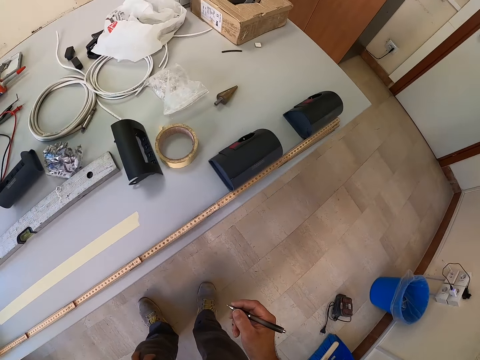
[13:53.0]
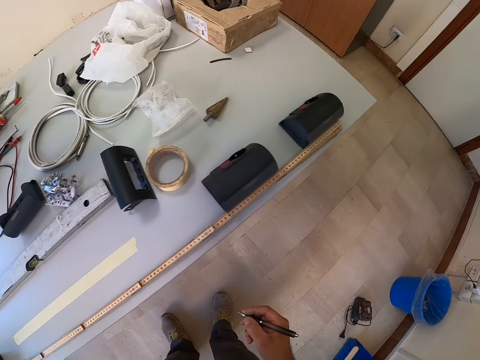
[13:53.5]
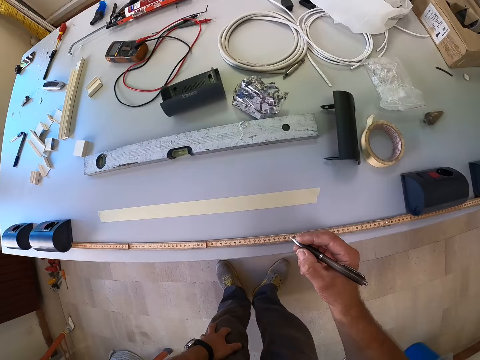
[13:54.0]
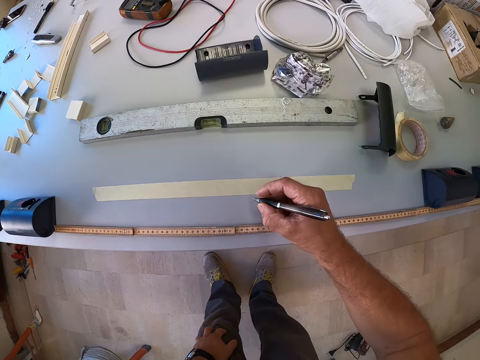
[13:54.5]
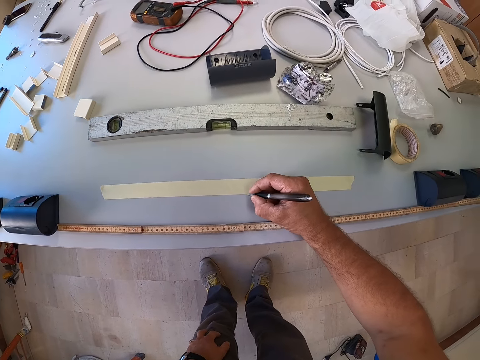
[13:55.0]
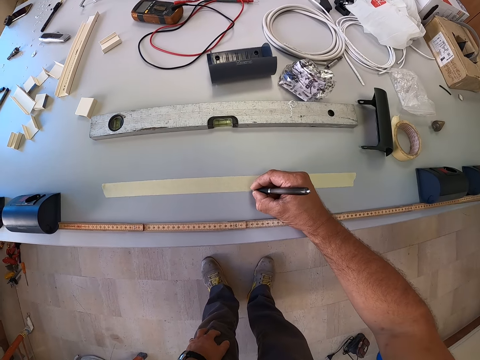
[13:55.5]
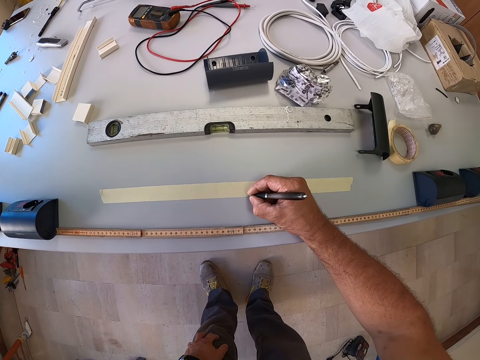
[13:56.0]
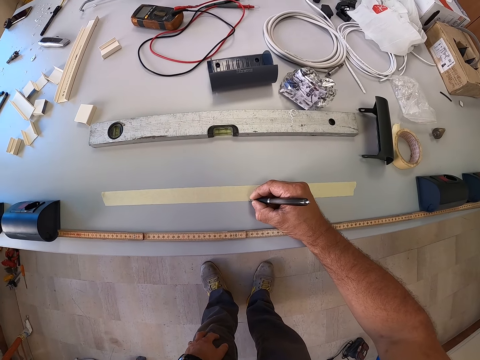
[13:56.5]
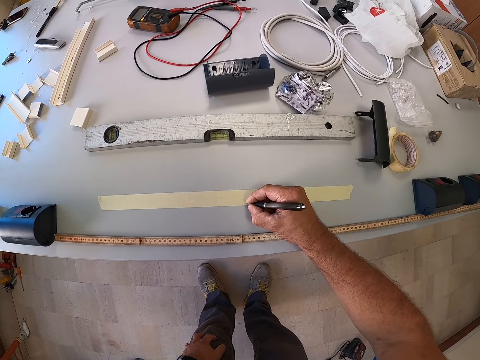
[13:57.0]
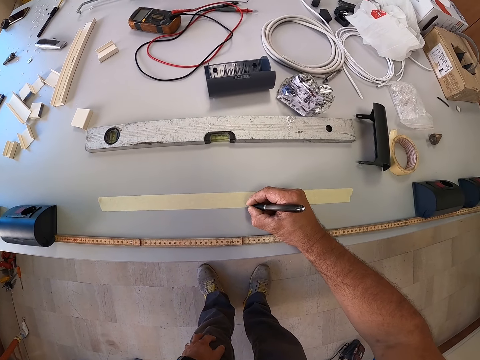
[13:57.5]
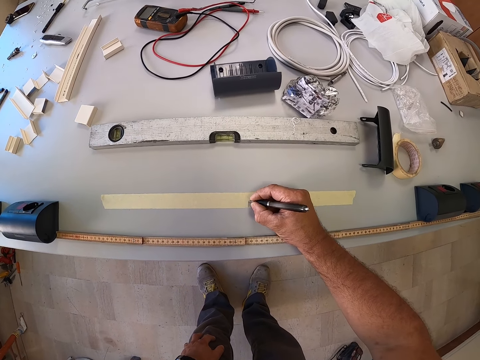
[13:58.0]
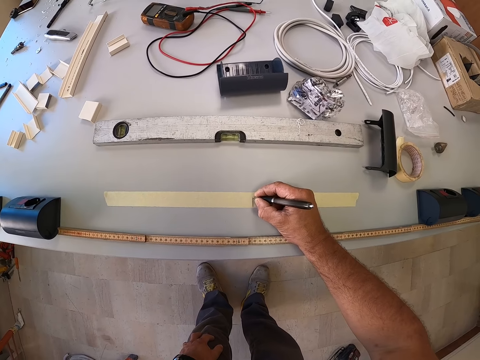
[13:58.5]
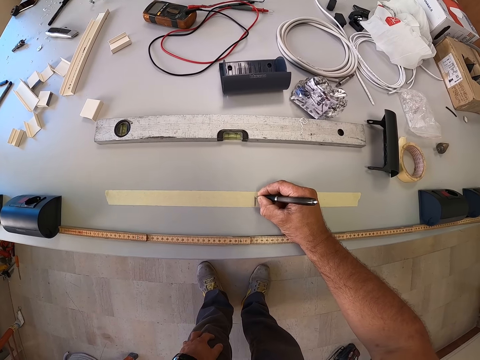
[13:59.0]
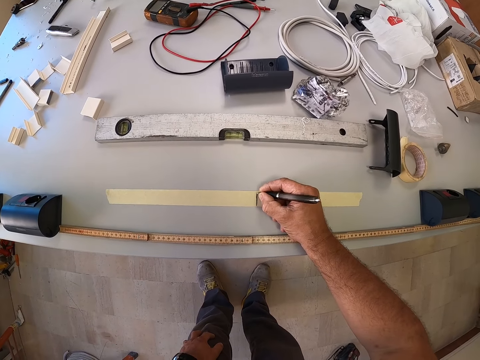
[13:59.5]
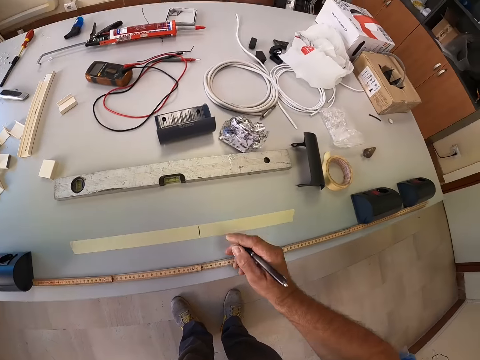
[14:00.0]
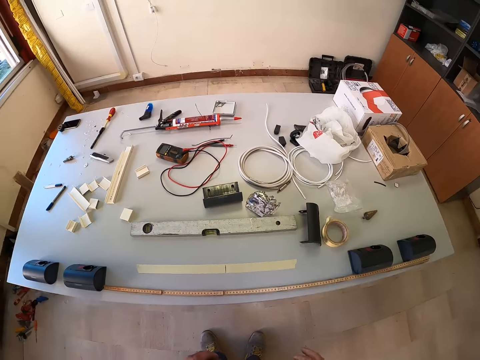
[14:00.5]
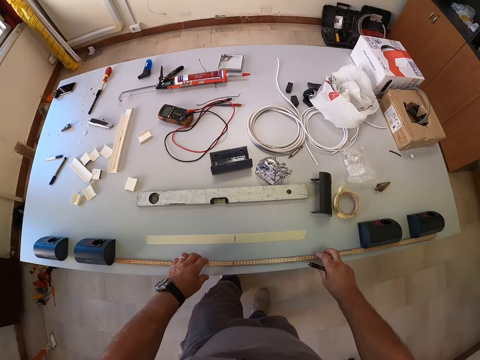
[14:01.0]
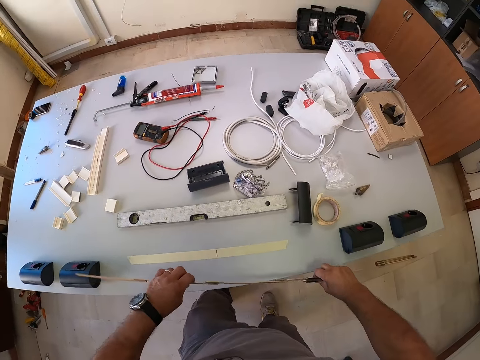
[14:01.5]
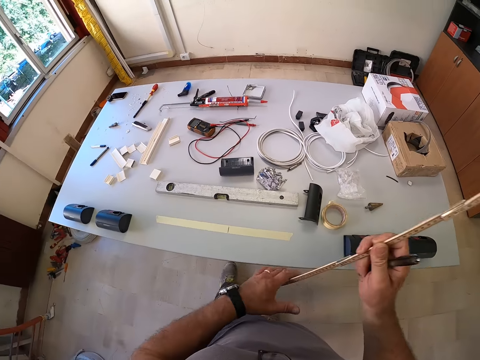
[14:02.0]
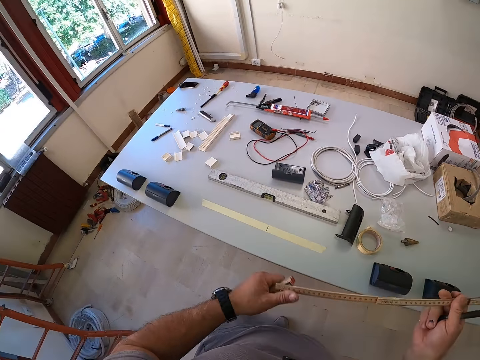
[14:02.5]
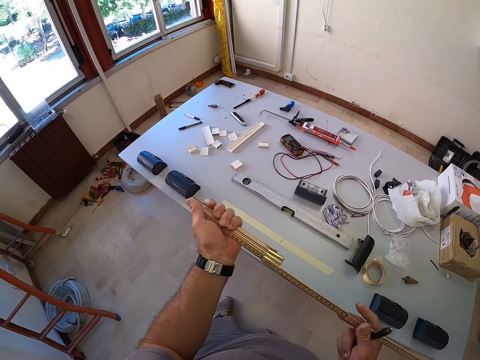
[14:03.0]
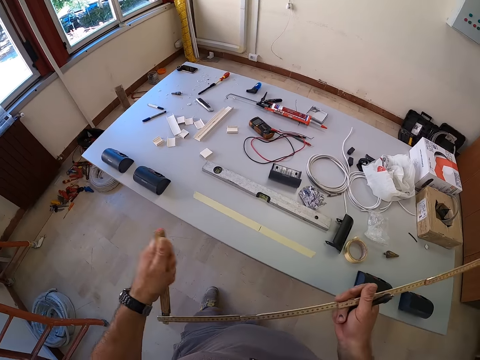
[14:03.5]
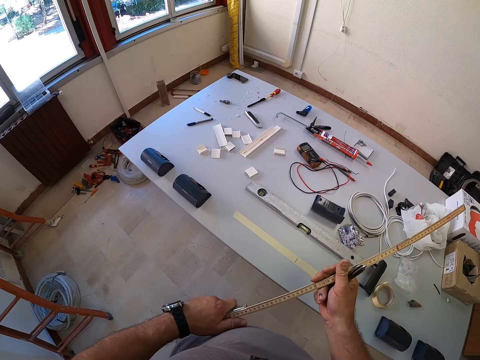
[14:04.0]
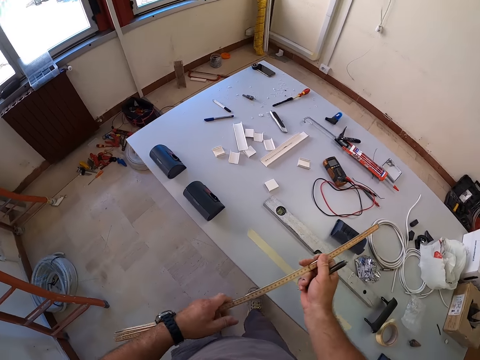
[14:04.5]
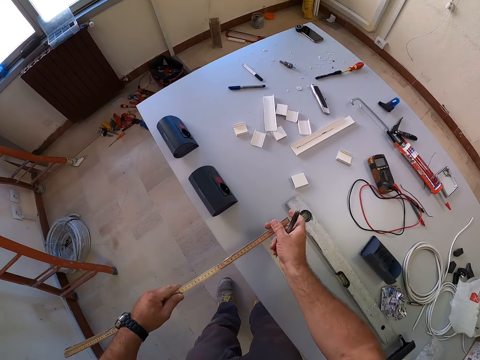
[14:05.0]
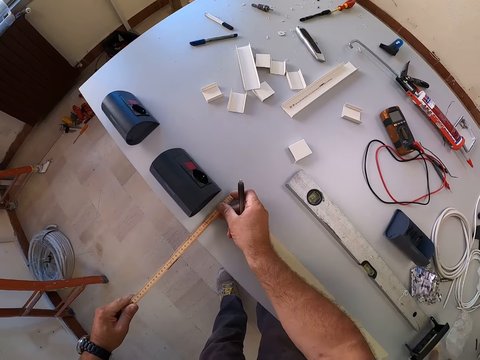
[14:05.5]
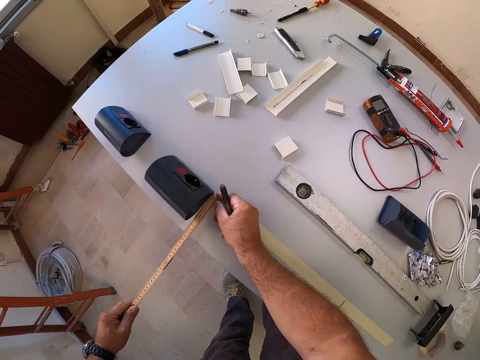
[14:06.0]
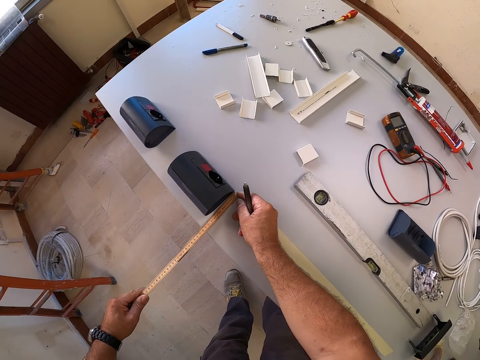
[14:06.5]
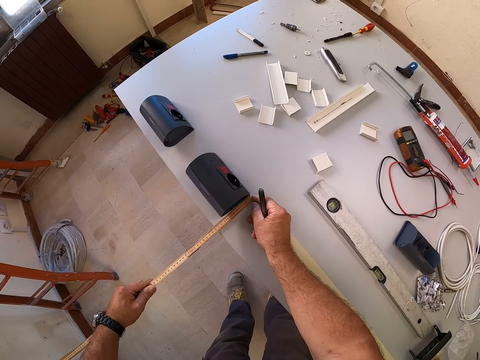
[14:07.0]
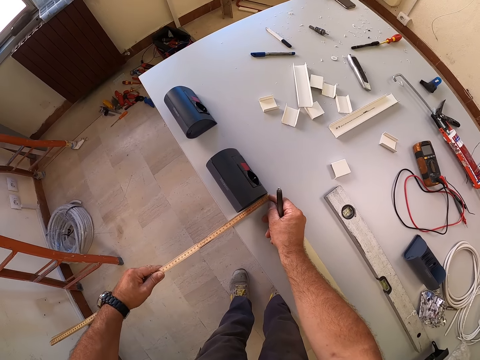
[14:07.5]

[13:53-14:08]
The camera wearer holds the pen. They mark the sellotape. They look at the wooden ruler. They remove the ruler from the table. They hold the wooden ruler. They fold the wooden ruler. They measure the table with the ruler.

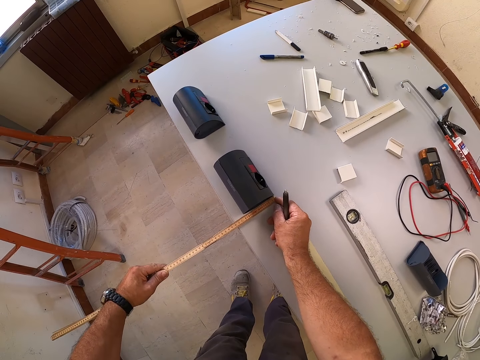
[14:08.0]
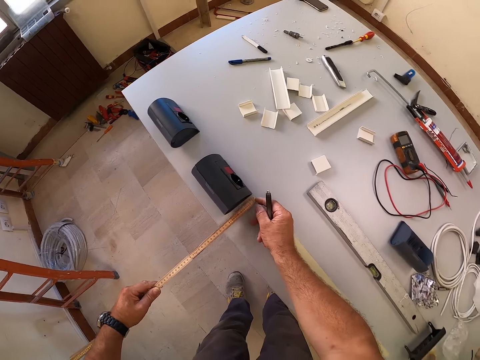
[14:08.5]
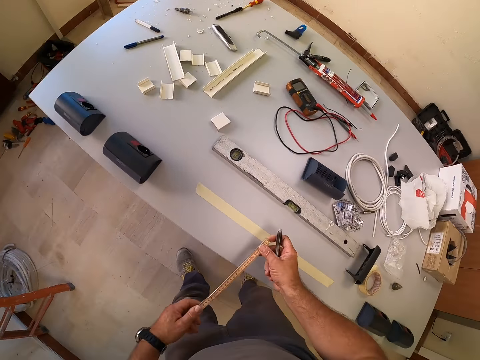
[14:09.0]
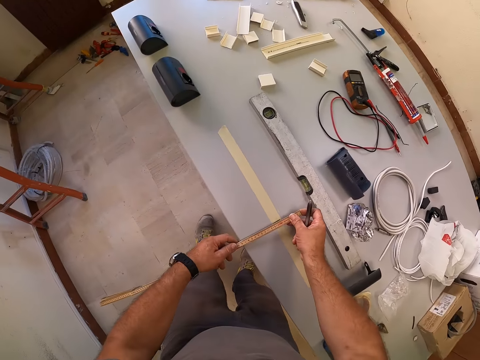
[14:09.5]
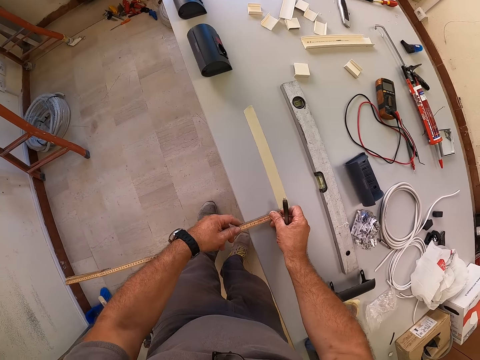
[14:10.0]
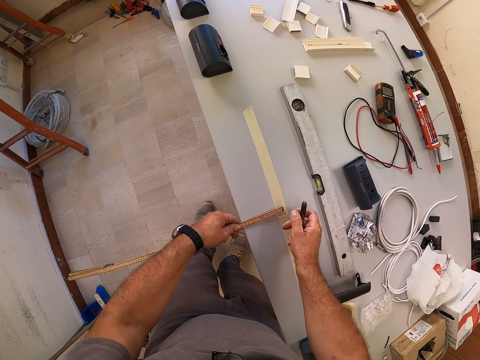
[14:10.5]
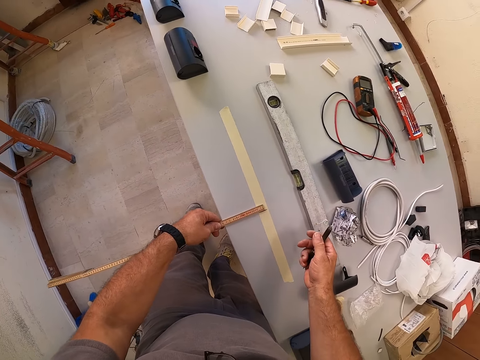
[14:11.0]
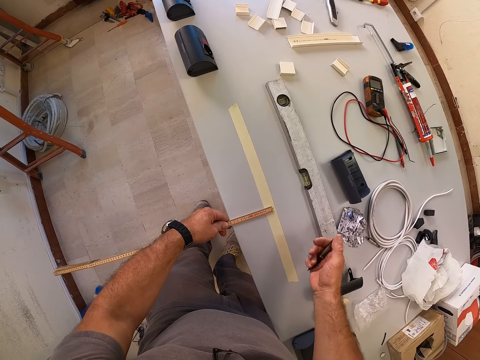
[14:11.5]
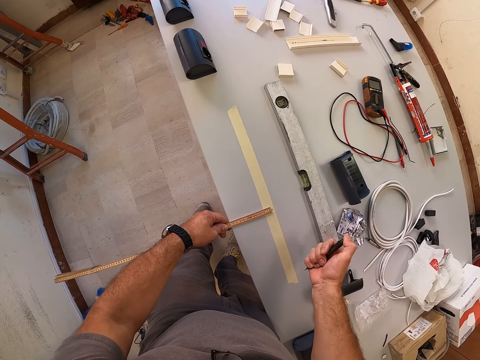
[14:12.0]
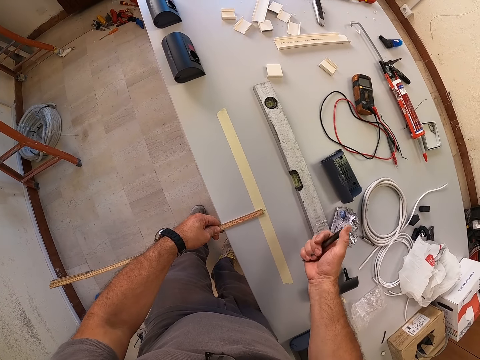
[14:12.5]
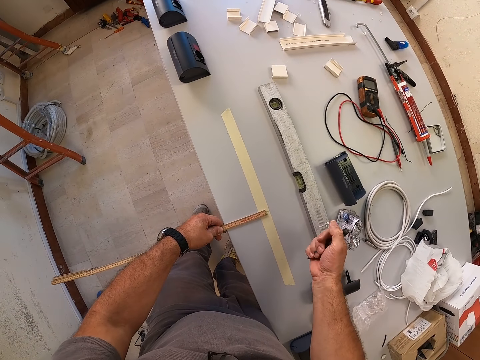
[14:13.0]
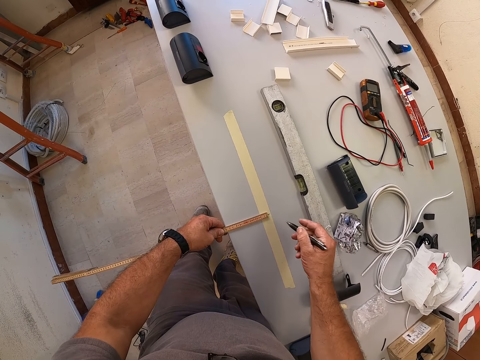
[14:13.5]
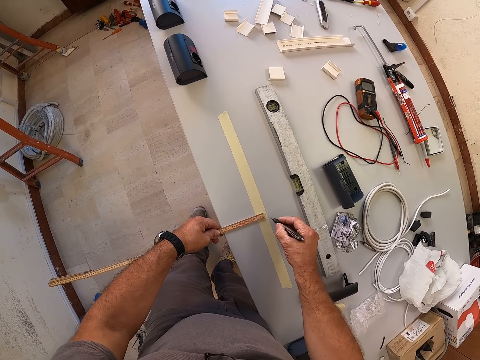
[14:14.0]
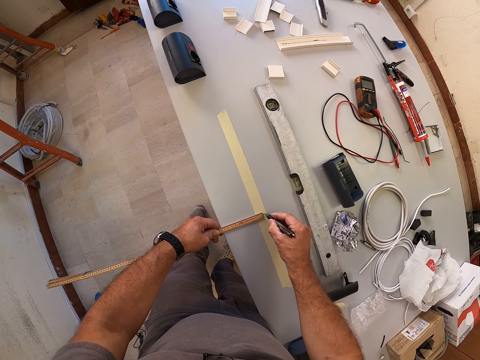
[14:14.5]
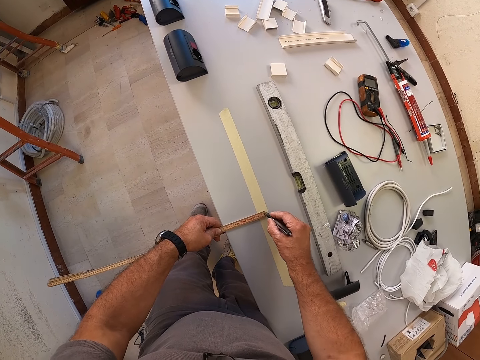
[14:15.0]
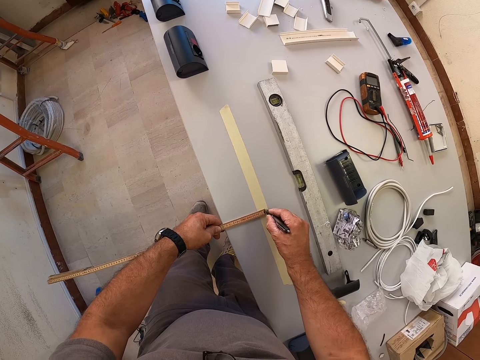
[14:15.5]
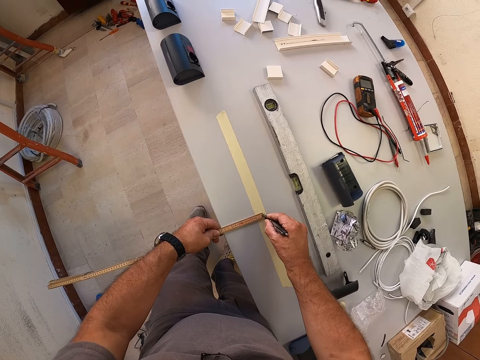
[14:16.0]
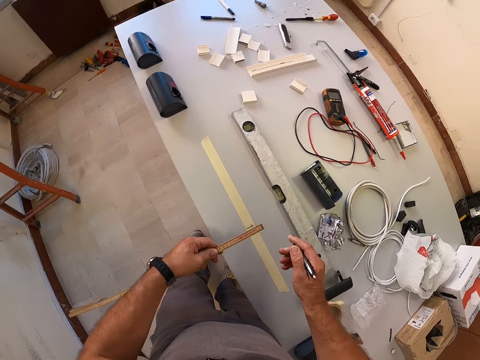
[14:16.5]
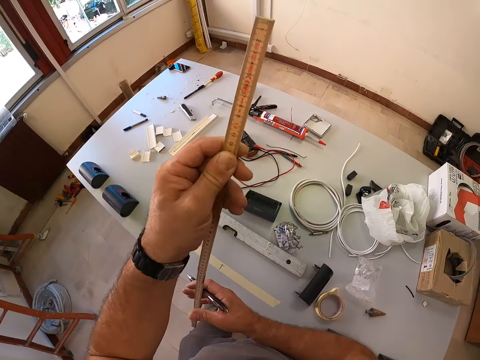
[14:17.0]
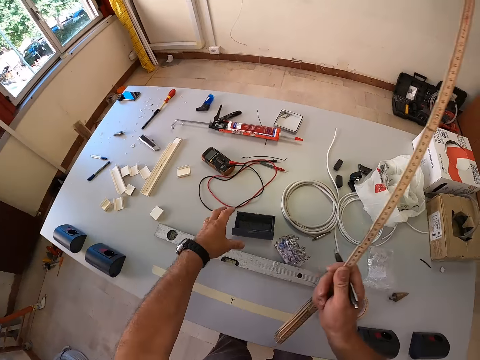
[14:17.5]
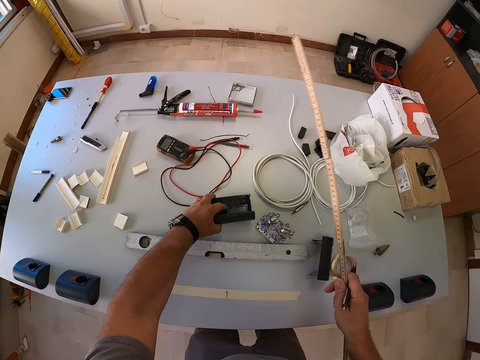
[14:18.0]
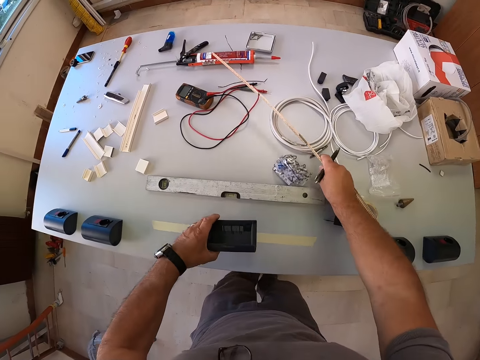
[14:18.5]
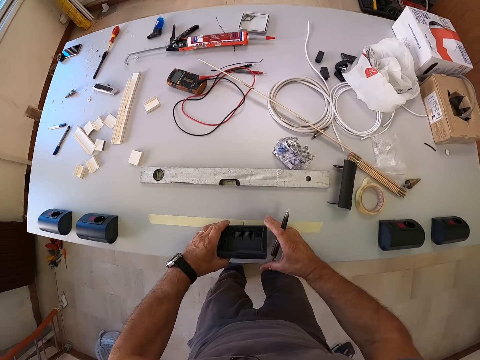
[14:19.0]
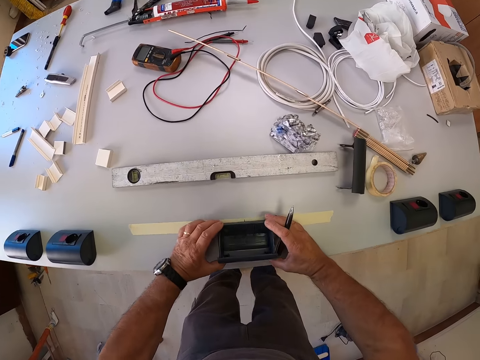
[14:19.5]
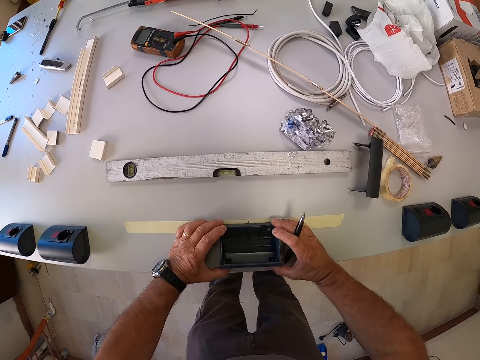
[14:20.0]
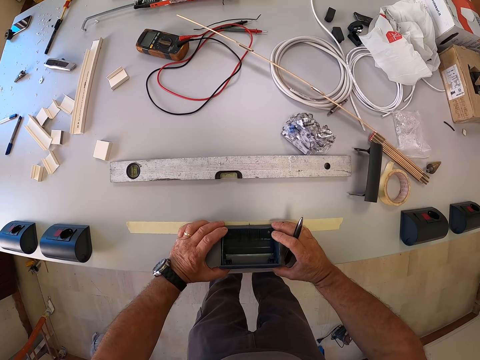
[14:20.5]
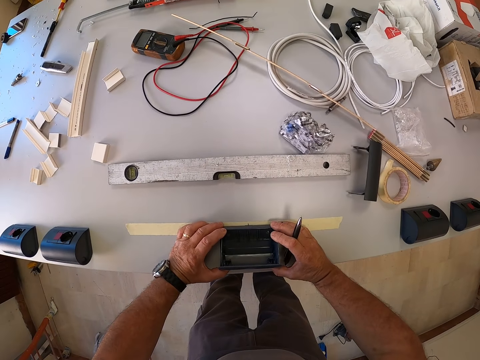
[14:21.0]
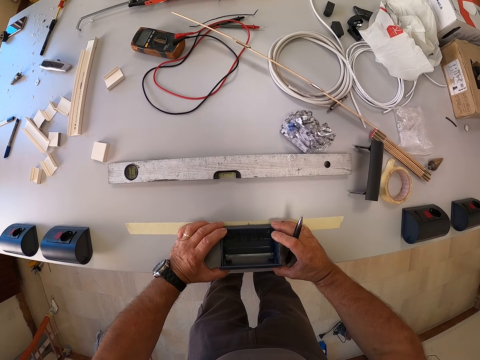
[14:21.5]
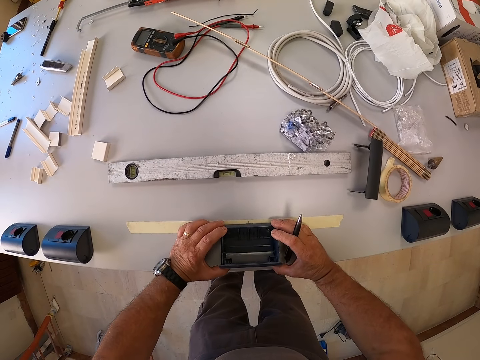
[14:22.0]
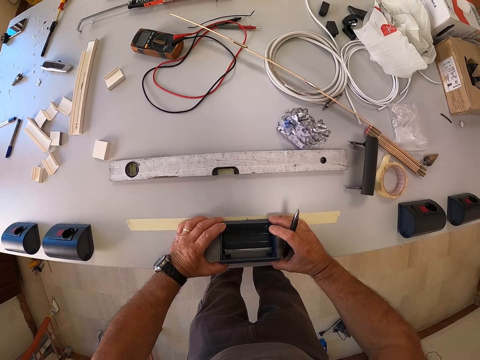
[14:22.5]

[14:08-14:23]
The camera wearer holds the wooden ruler. They measure the table. They press the pen. They mark the paper tape on the table with the pen. They hold the wooden ruler. They pick up a switch box on the table. They put the wooden ruler on the table. They set the switch box on the marked paper tape. They hold on to something.
